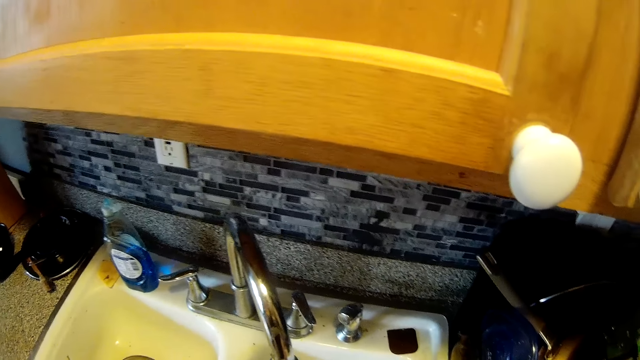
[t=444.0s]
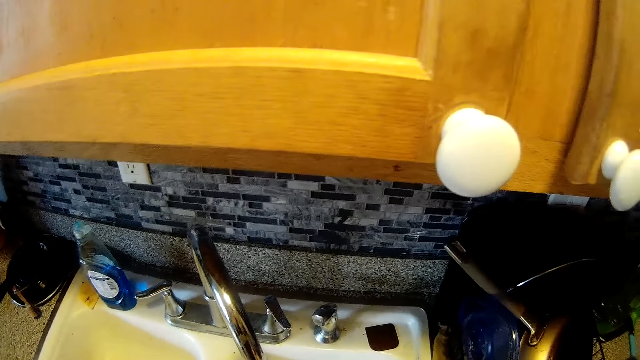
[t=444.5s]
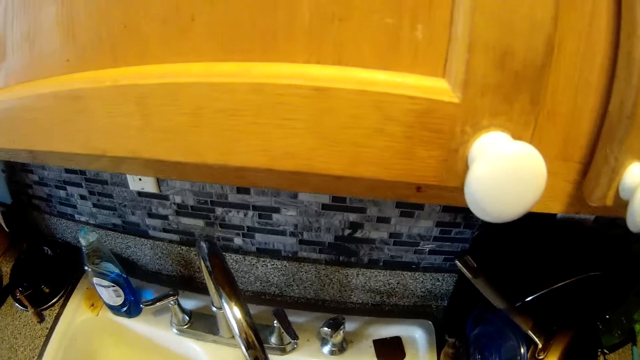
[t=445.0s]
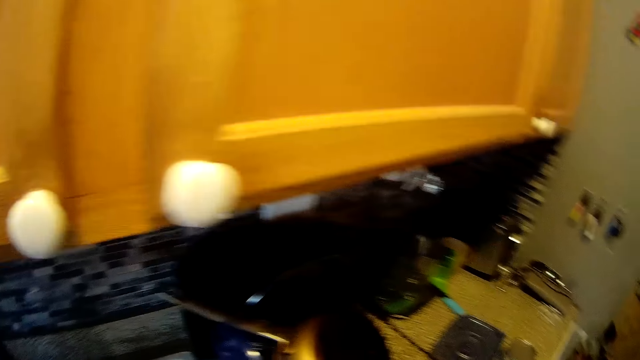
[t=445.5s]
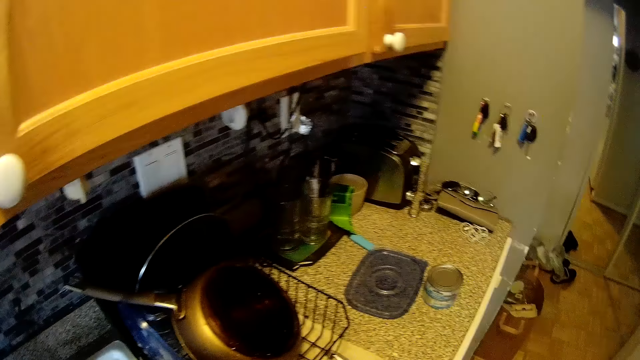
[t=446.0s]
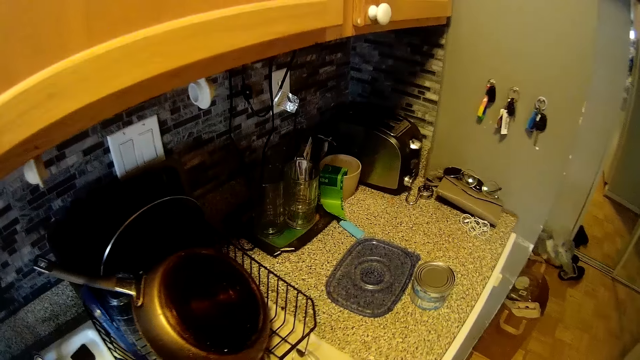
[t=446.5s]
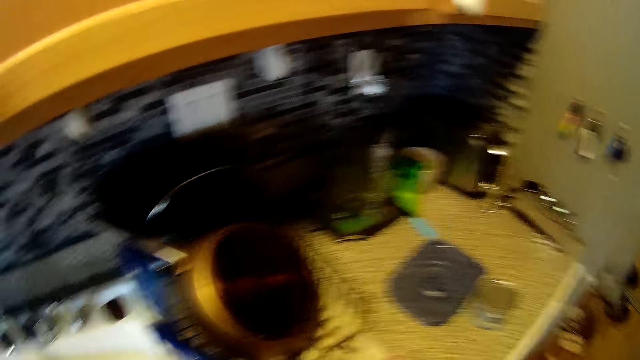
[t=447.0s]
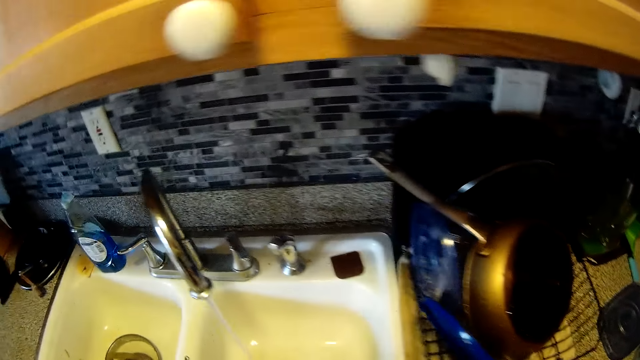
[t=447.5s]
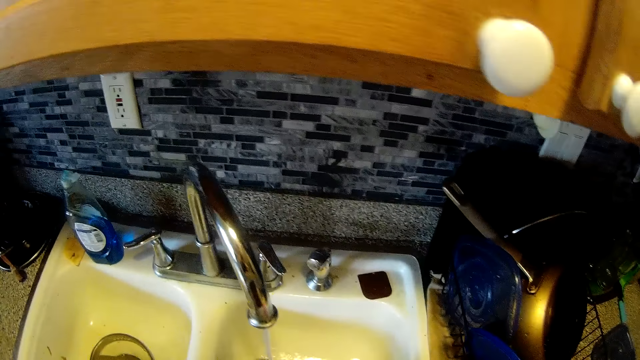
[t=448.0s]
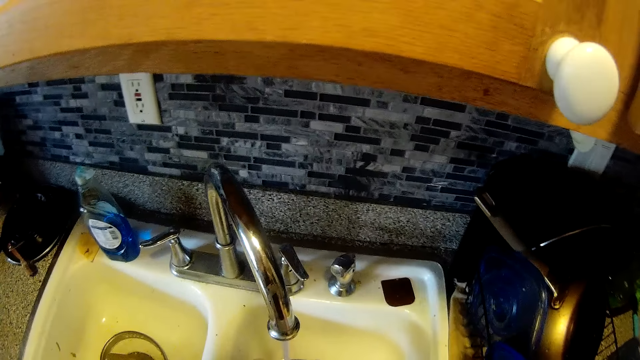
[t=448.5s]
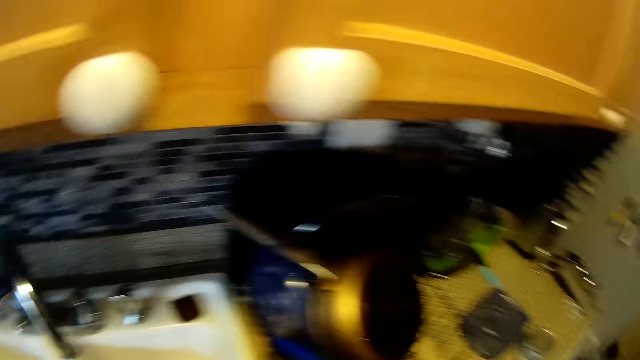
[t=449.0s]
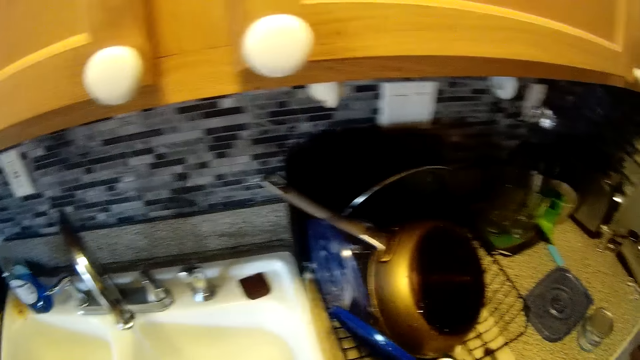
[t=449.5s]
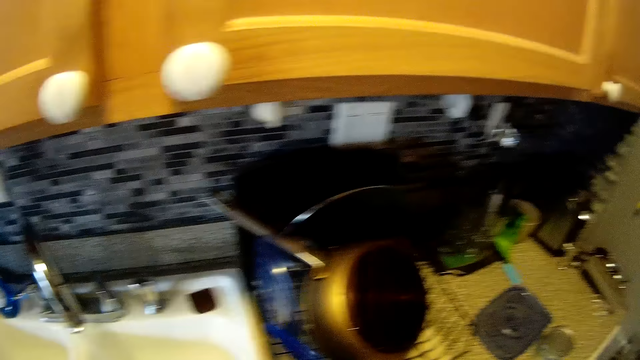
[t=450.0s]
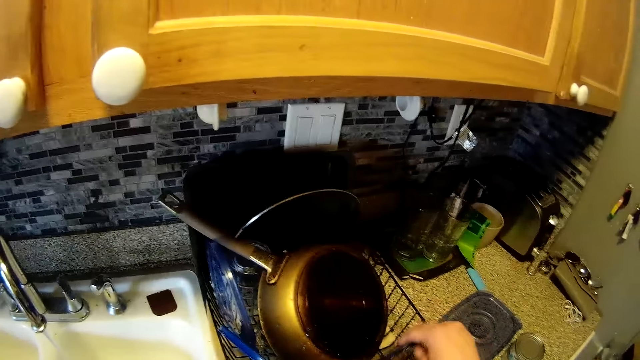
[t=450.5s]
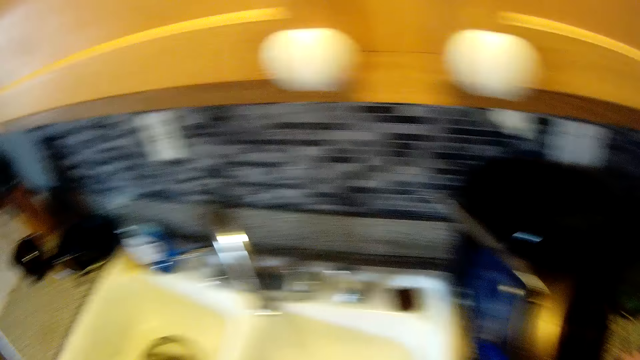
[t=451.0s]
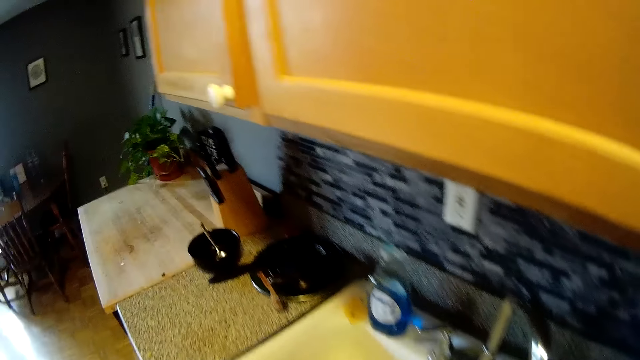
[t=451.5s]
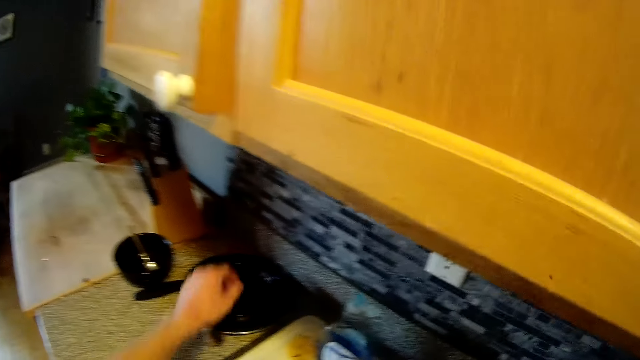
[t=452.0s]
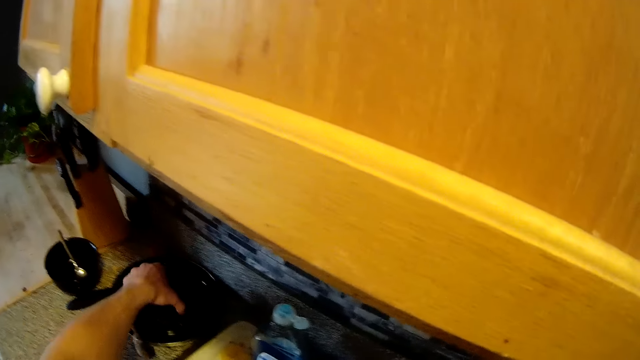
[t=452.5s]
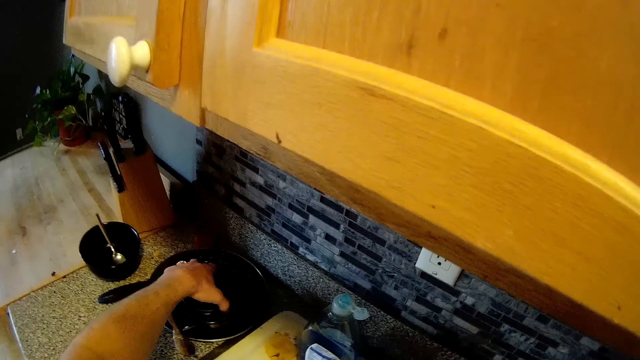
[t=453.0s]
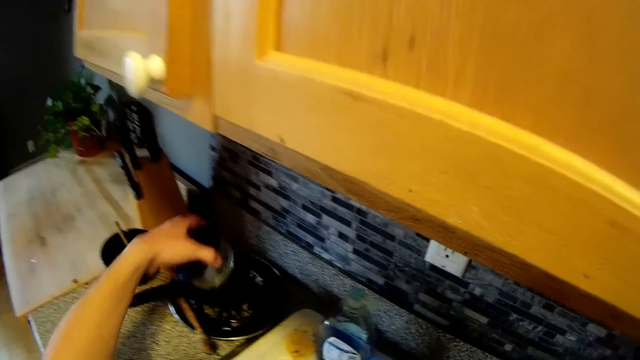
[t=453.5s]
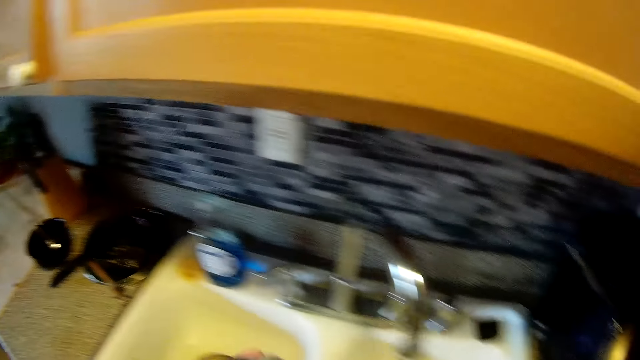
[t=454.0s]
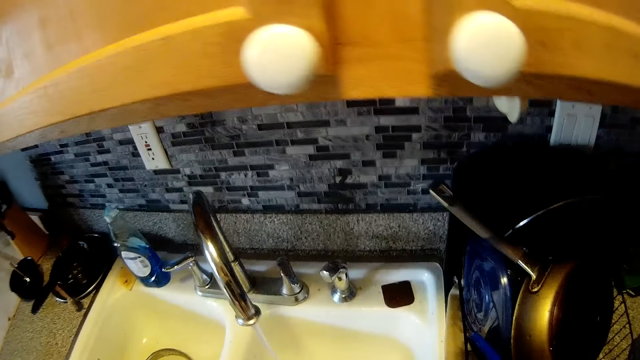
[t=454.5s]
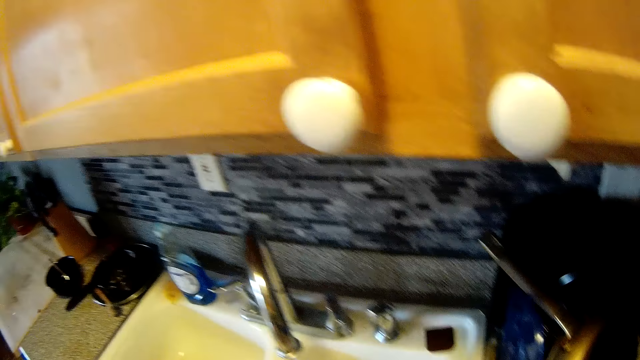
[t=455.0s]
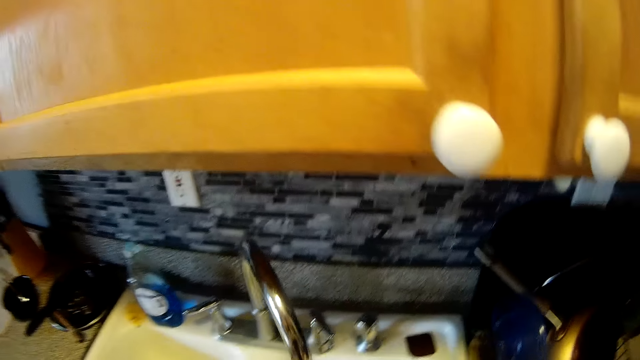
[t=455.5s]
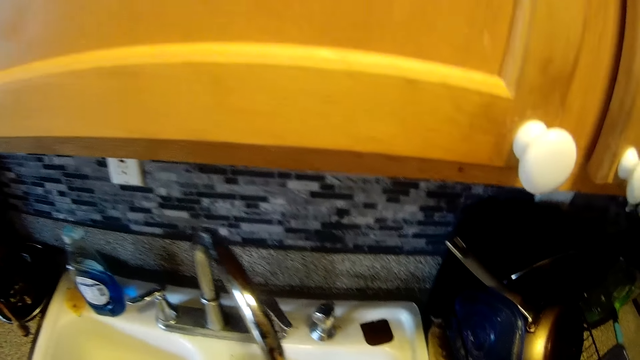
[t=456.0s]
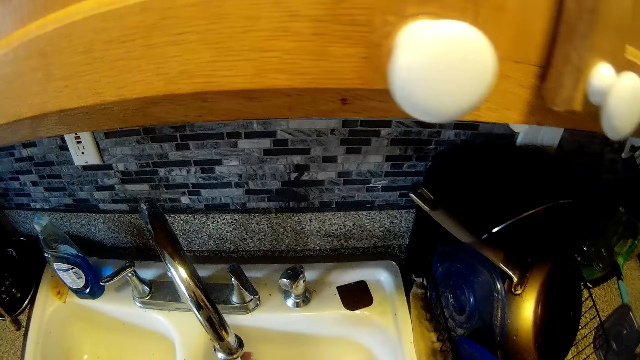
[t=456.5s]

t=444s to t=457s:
The camera wearer places the cup cover in the plate rack on the kitchen countertop with his right hand. He picks up a black mug cup from the frypan on the kitchen countertop with his left hand.

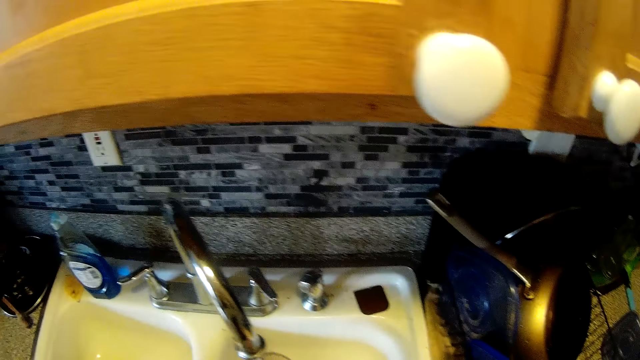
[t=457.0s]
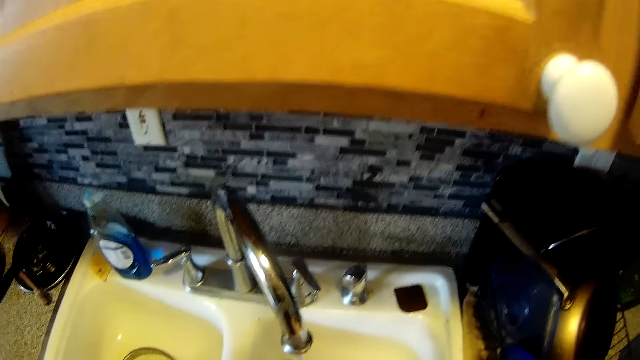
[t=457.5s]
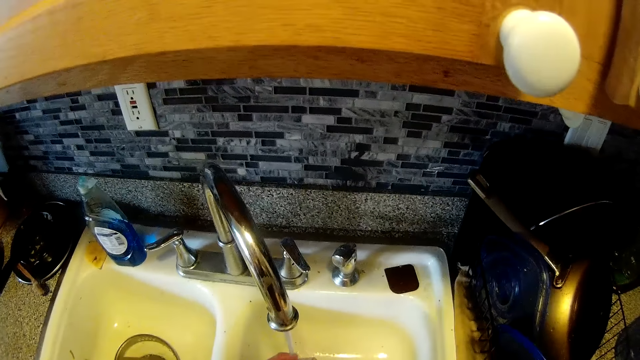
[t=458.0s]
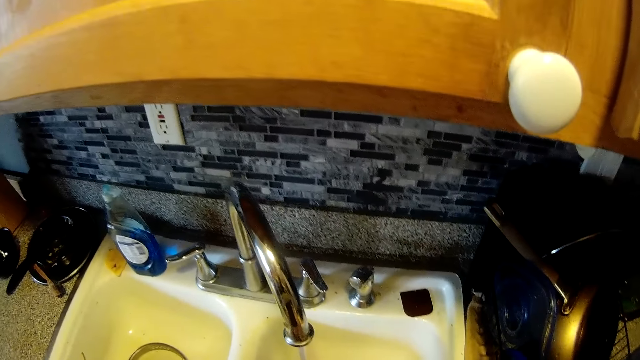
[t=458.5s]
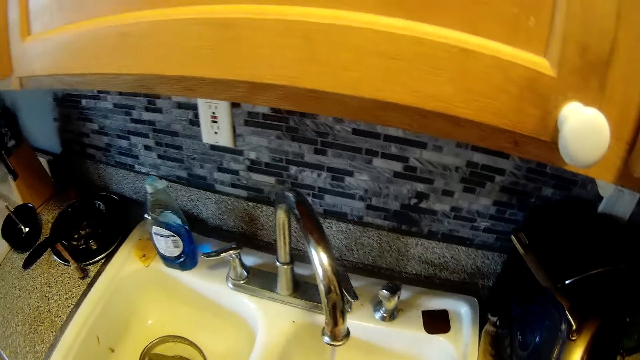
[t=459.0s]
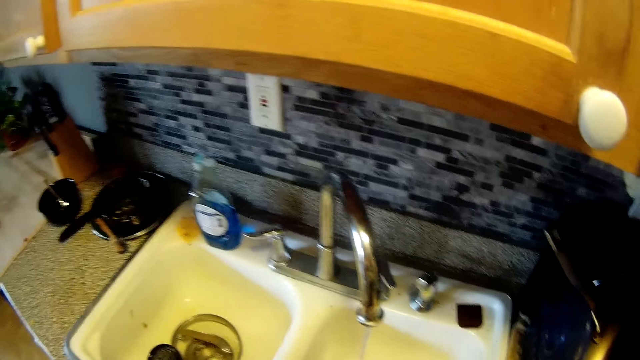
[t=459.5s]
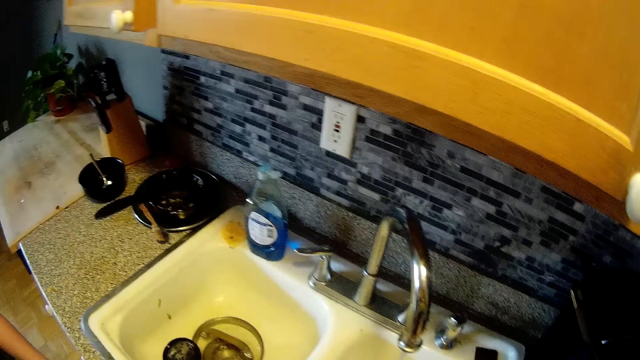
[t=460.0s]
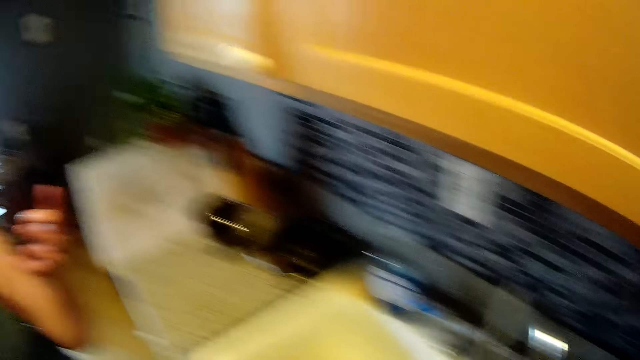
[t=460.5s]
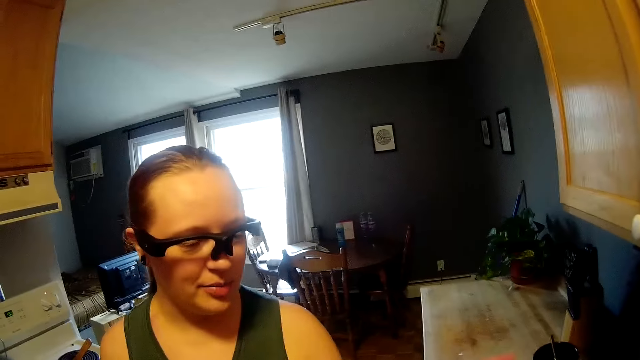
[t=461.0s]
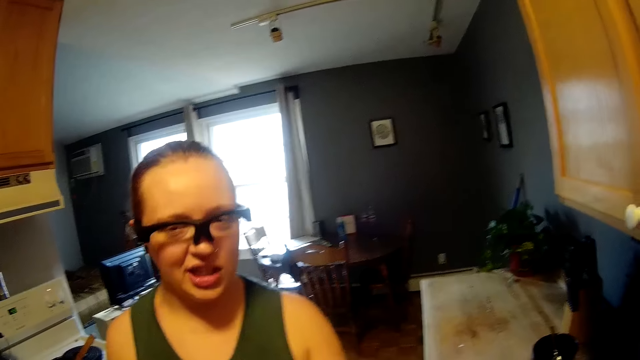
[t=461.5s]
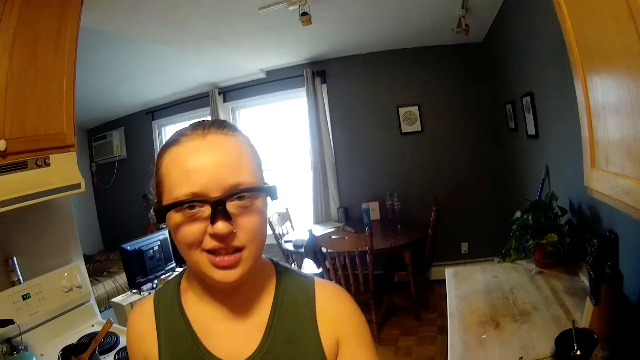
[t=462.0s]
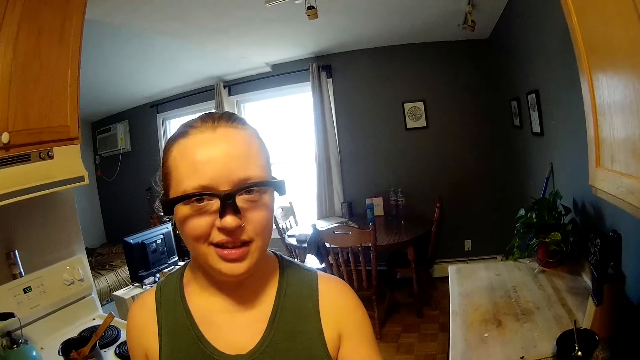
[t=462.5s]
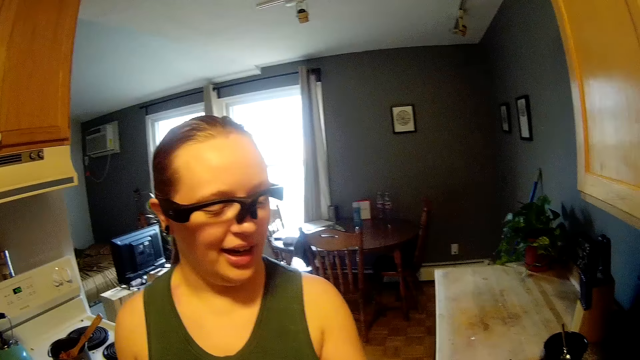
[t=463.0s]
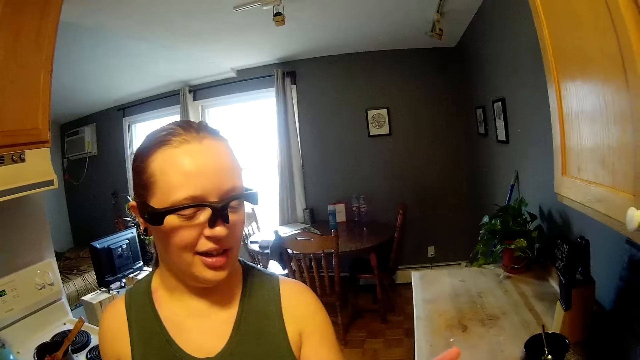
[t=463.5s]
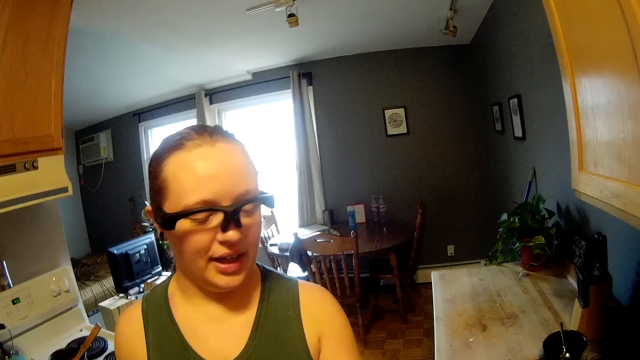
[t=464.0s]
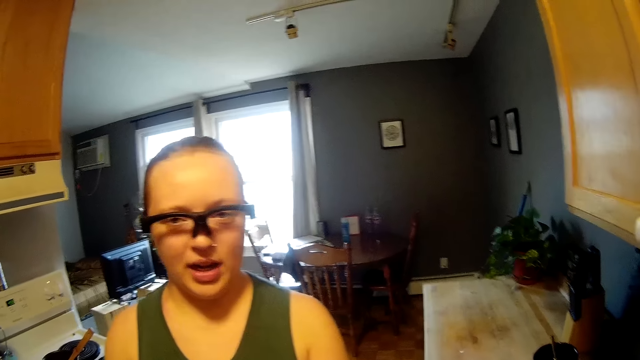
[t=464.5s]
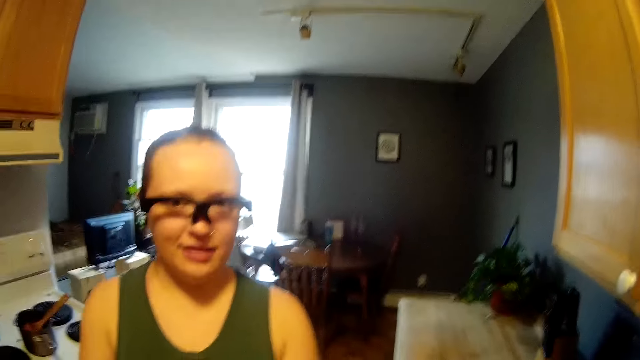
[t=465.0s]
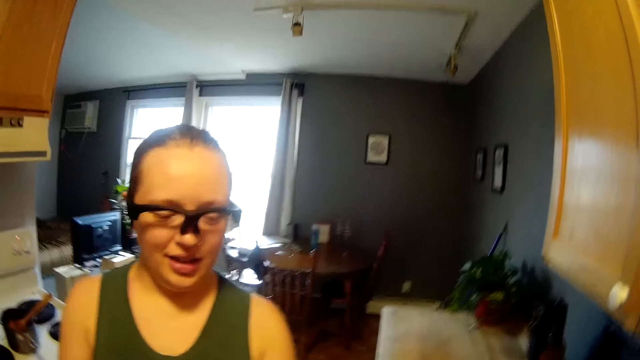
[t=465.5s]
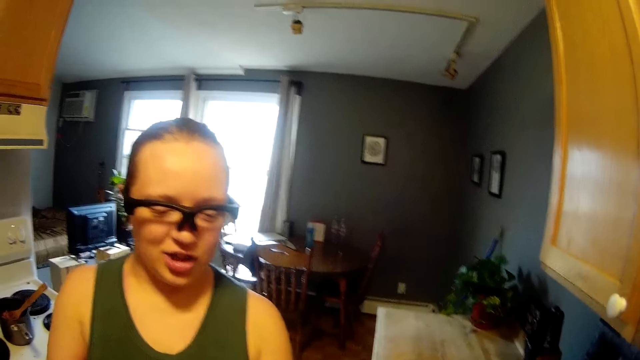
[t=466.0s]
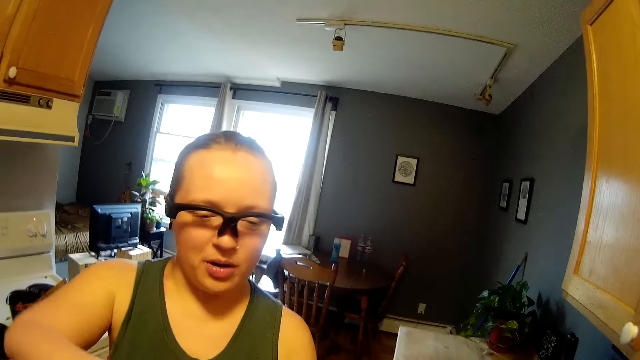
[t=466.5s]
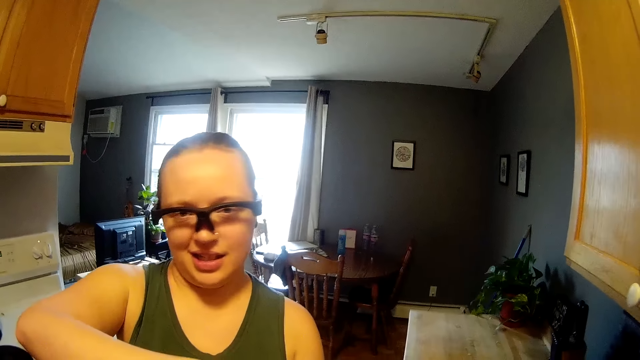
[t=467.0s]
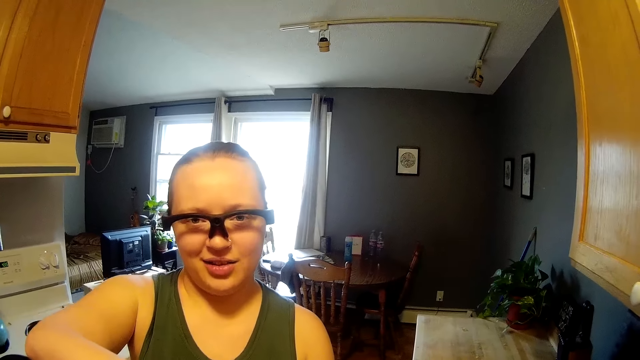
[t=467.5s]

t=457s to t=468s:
The camera wearer talks to a woman.
